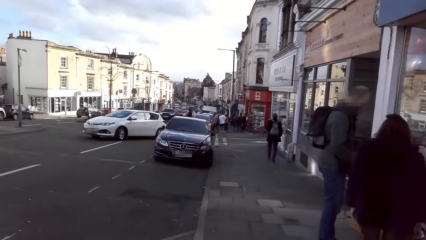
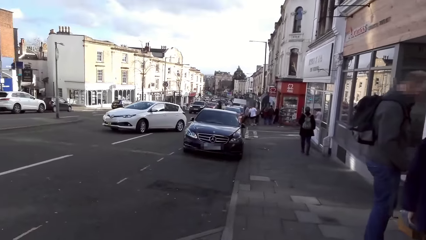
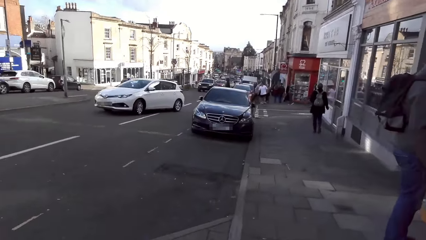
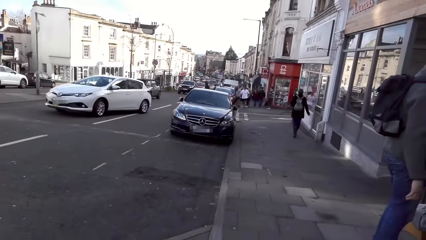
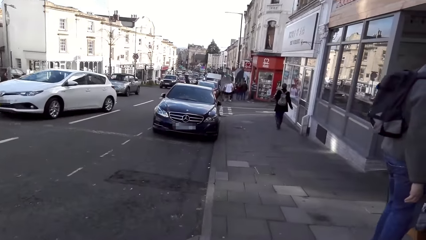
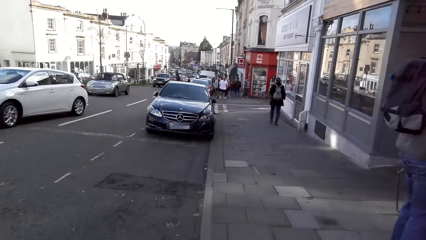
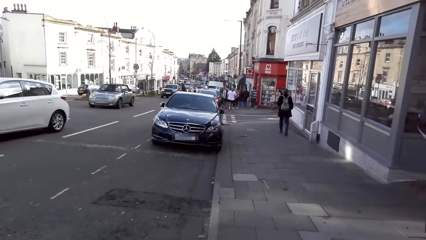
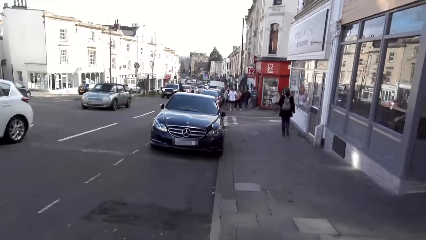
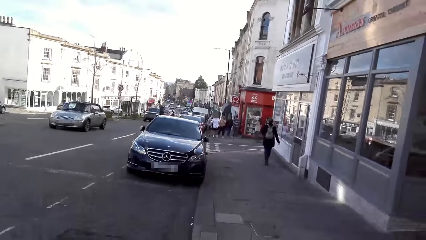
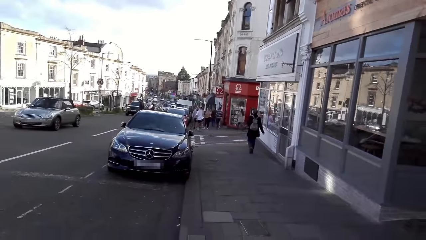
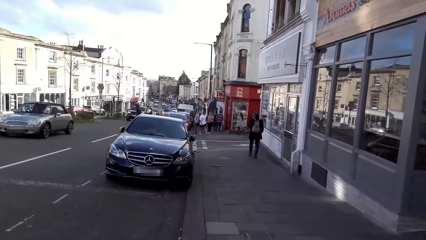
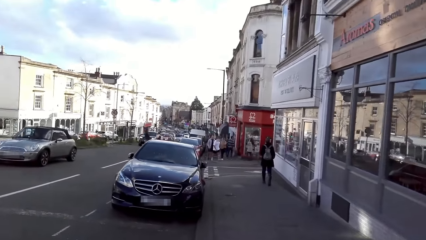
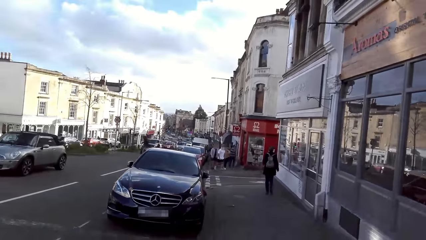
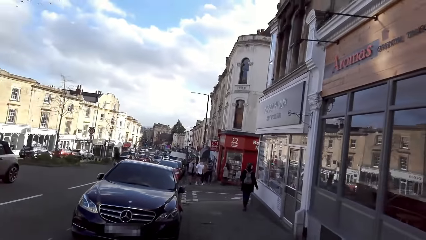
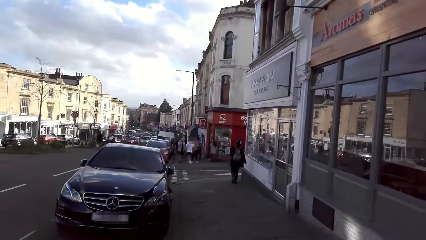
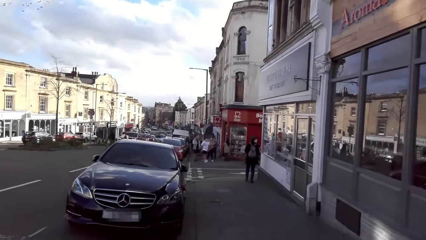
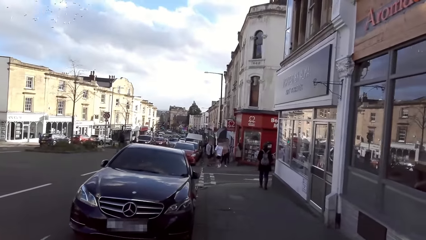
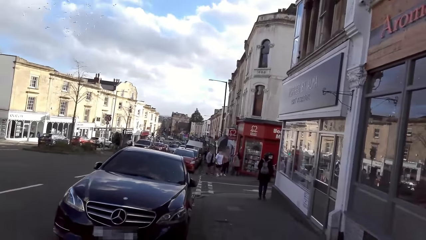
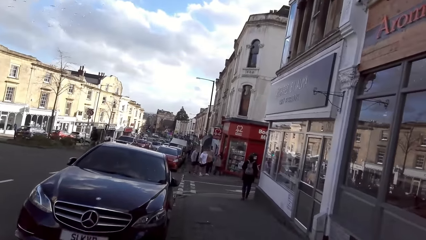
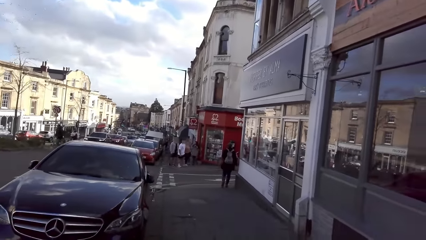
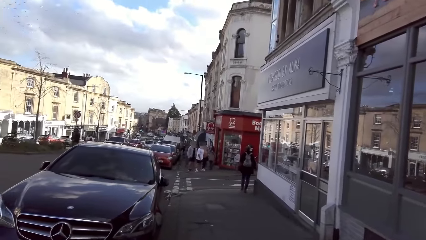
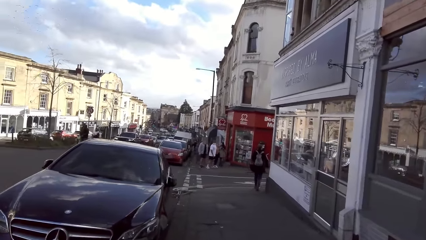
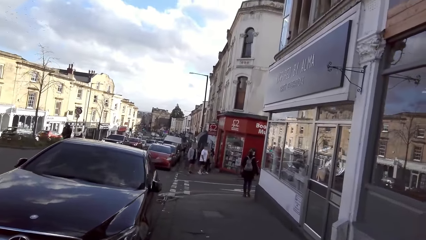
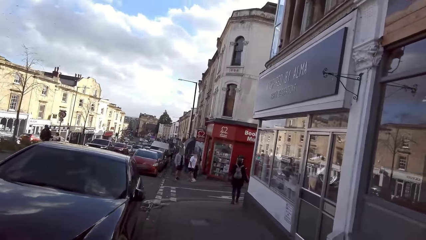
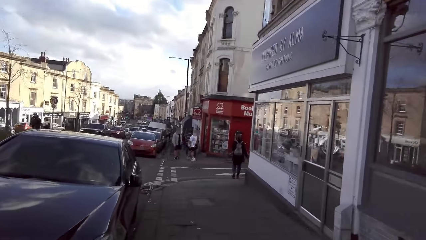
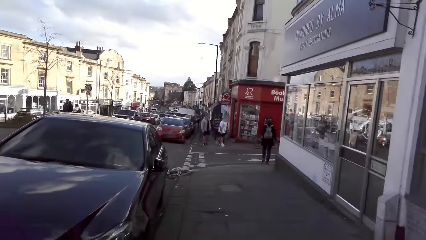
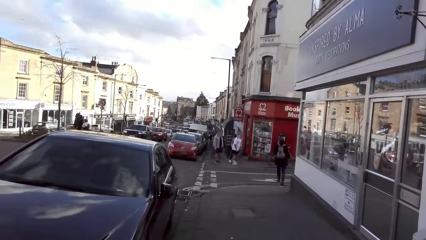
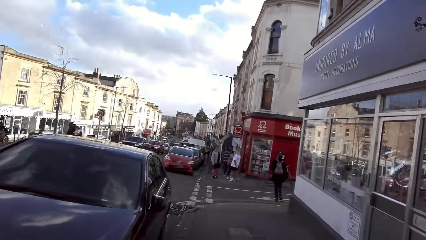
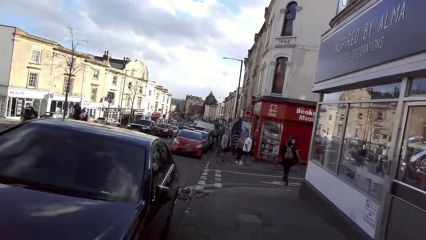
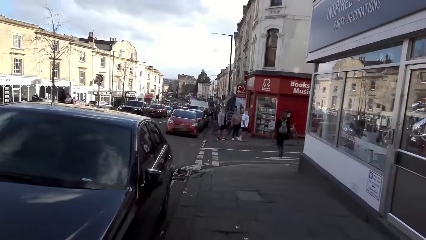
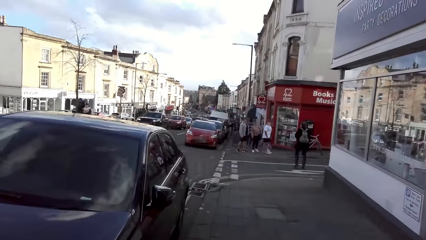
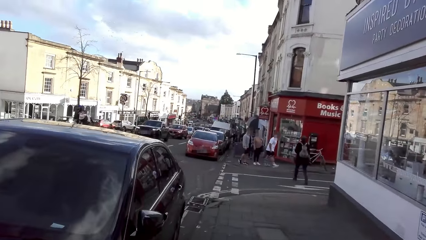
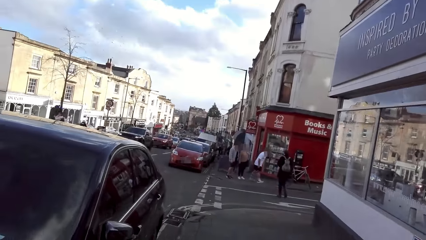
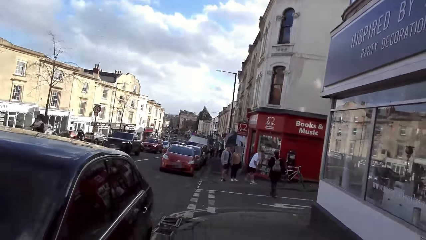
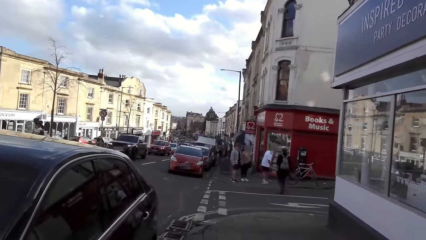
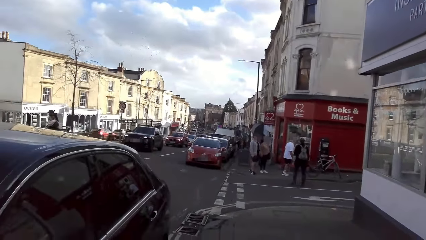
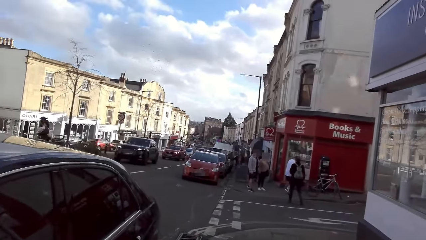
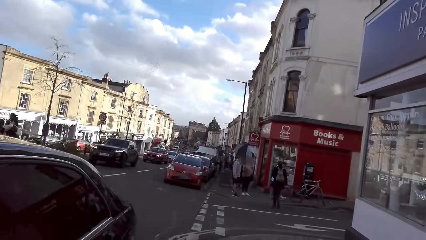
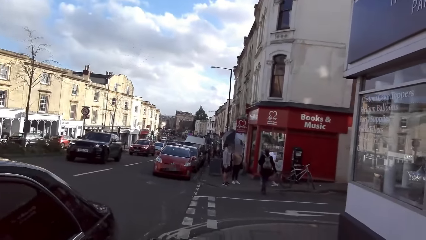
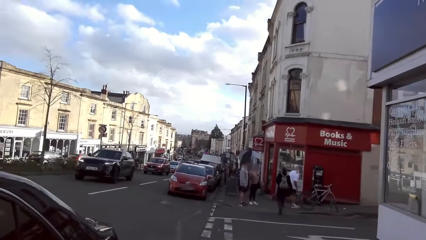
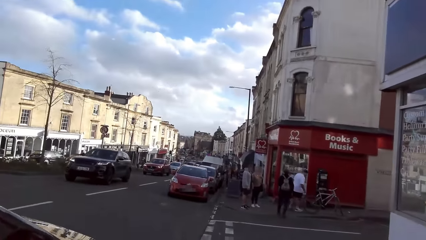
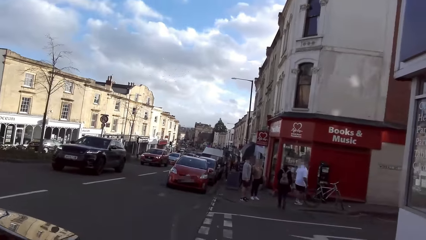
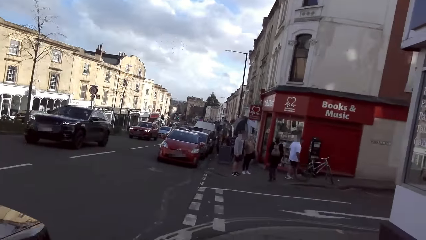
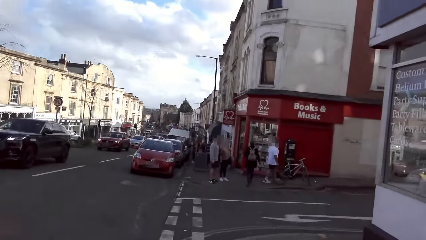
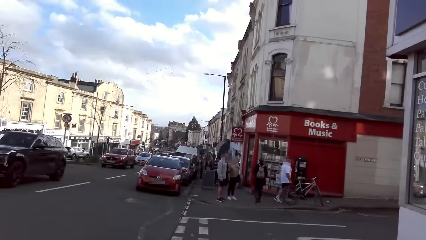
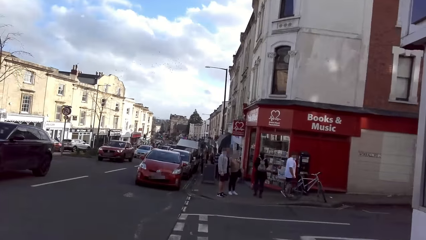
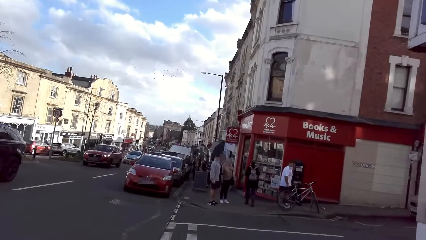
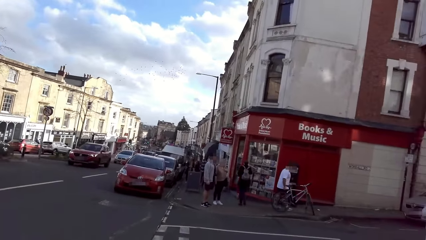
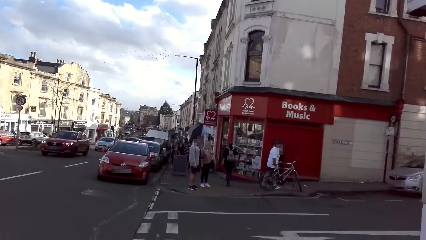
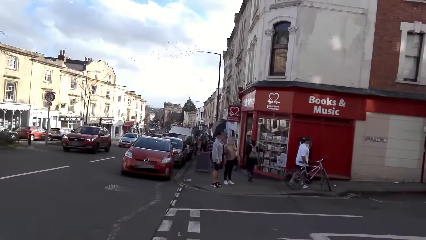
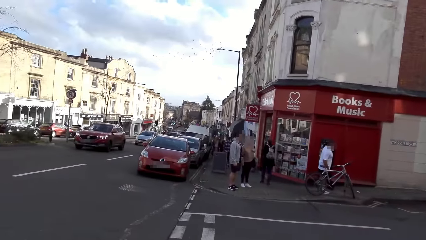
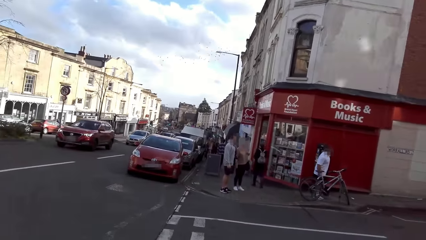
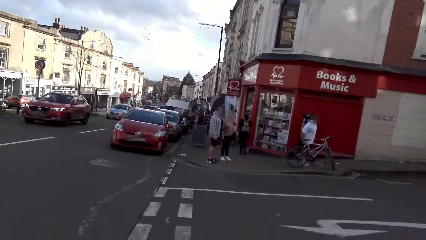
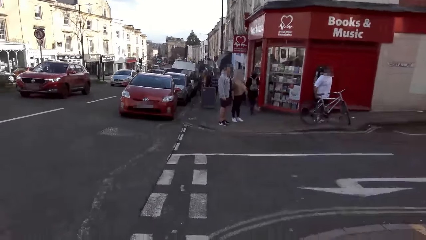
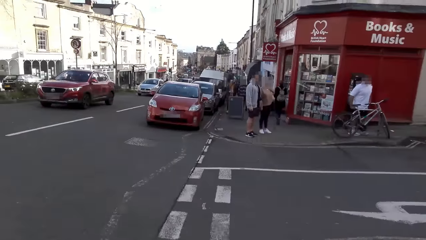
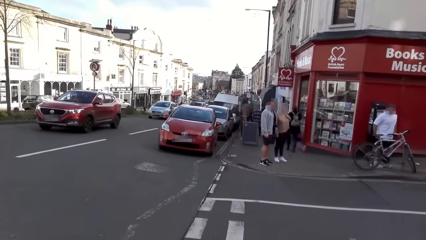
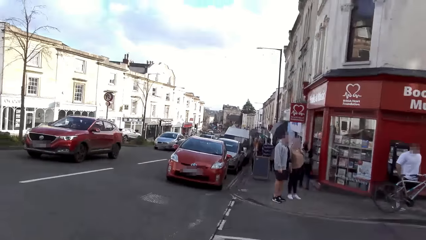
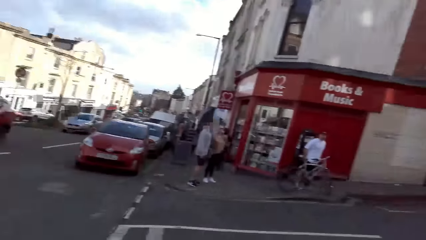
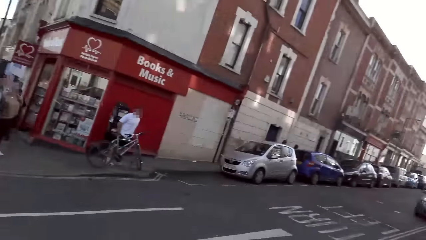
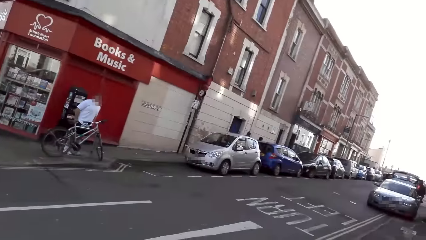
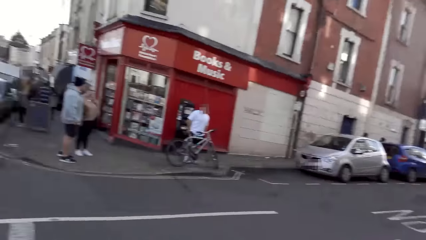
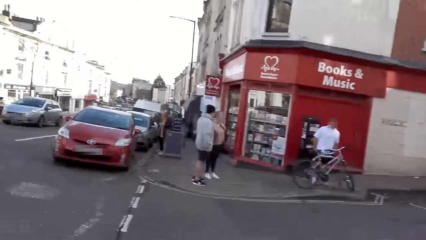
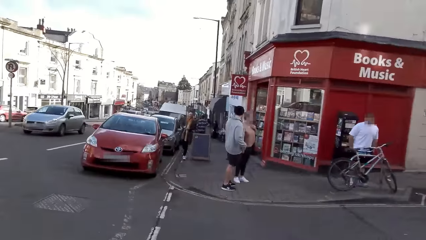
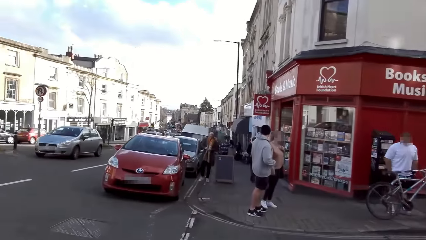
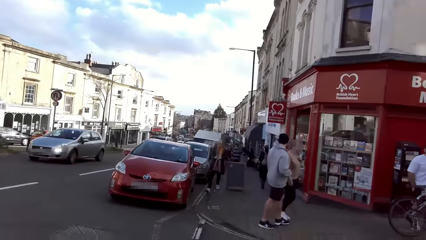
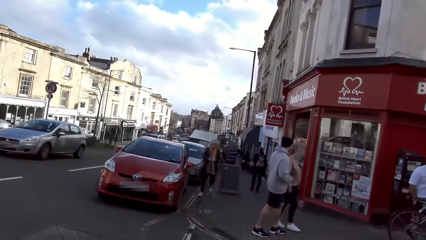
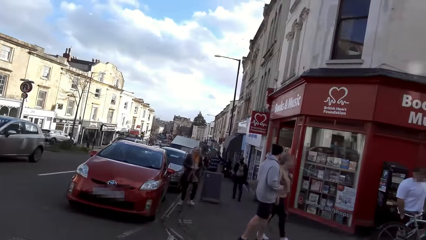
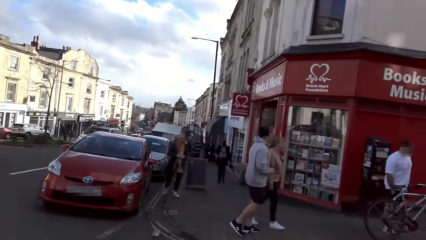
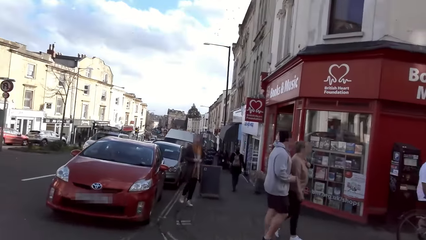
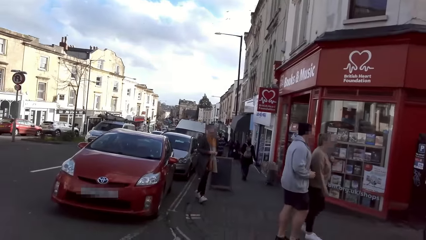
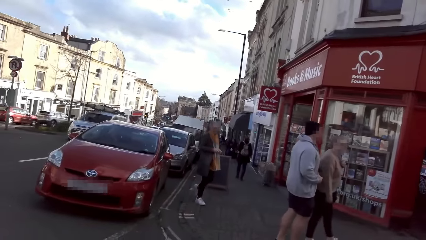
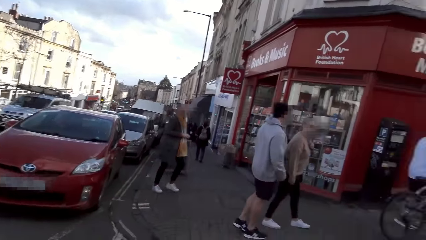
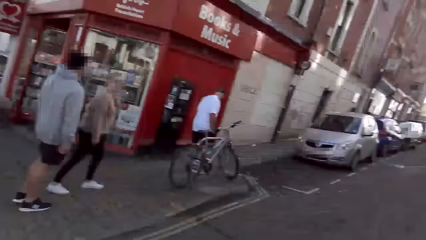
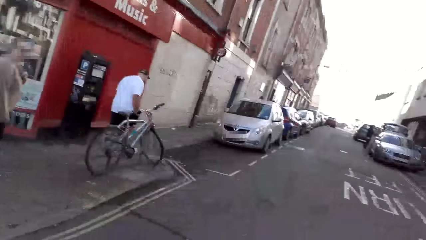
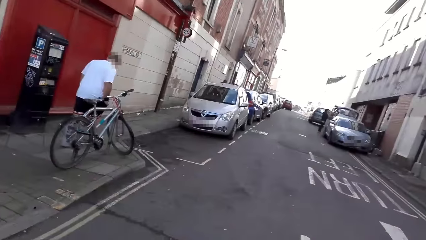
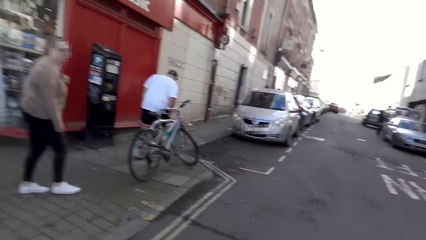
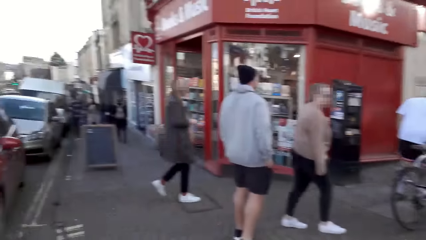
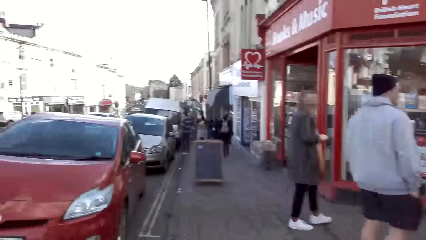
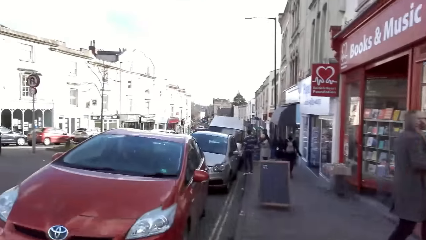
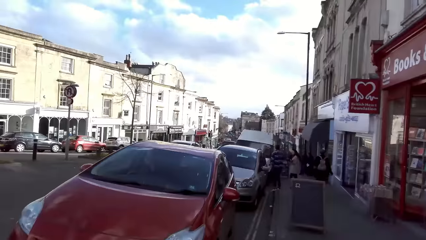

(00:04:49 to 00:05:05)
A white car drives past the camera wearer. A grey car drives past them. A black car drives past them. A red car drives past them. A grey car drives past them. A grey van drives past them.
